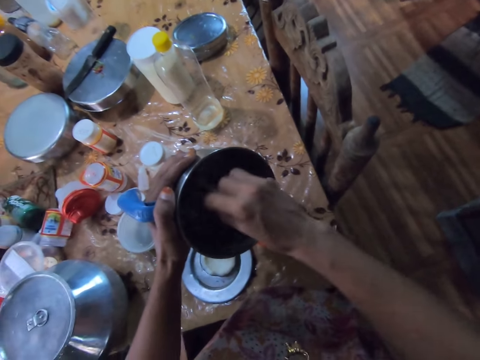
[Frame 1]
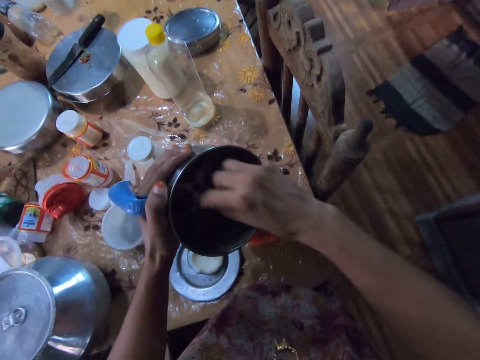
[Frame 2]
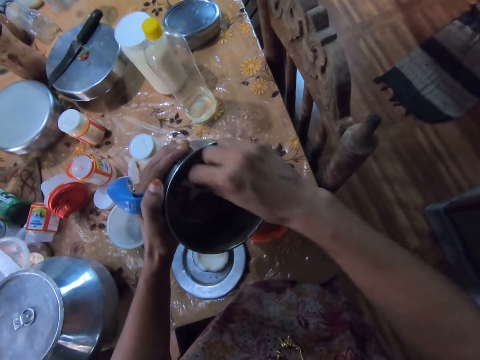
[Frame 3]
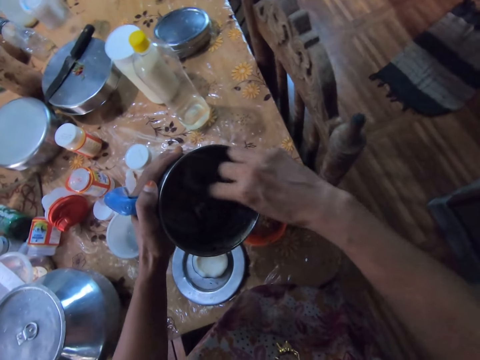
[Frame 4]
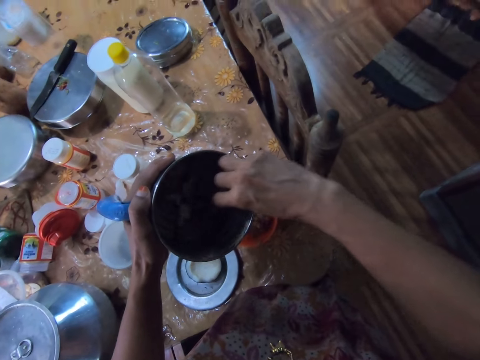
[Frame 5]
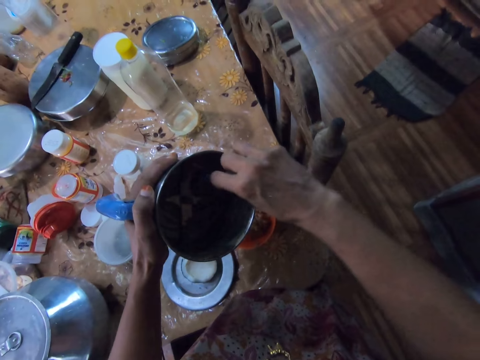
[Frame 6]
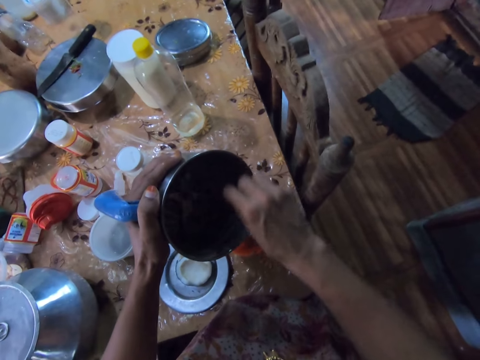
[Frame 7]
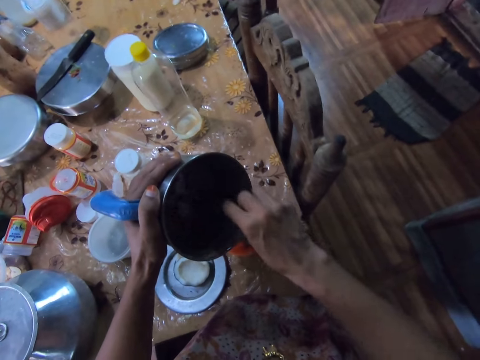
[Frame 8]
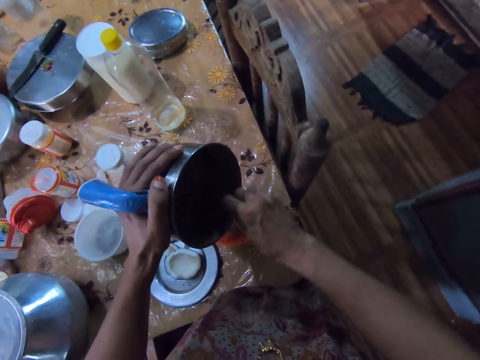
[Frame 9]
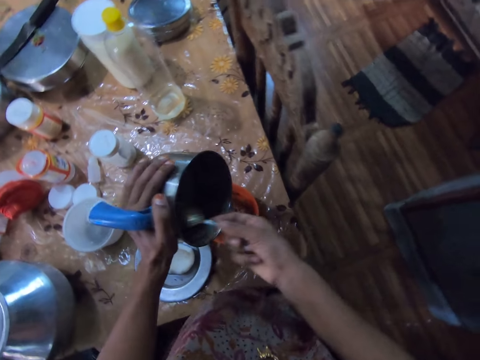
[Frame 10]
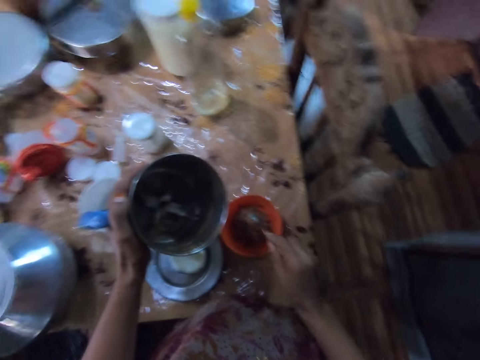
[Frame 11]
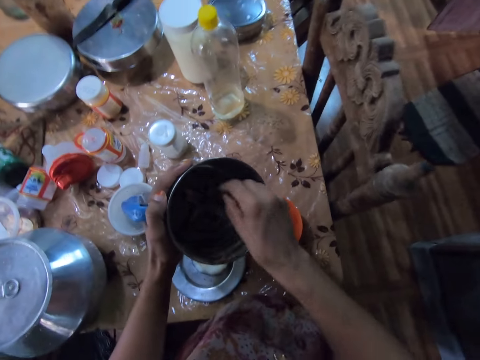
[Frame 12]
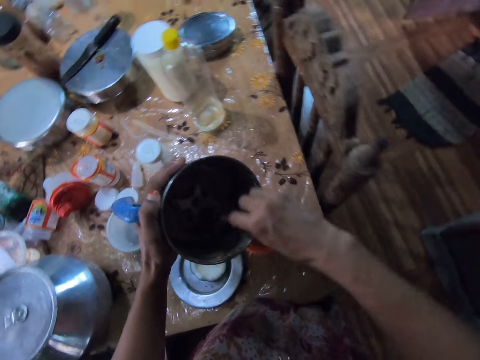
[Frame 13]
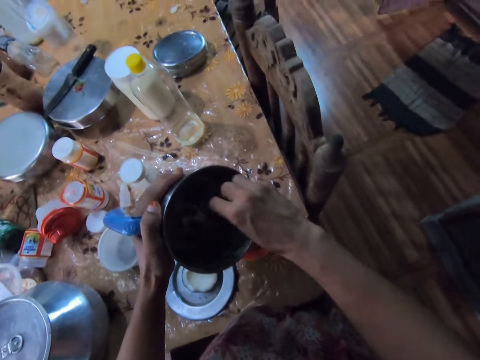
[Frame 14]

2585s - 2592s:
The camera wearer interacts with the man.

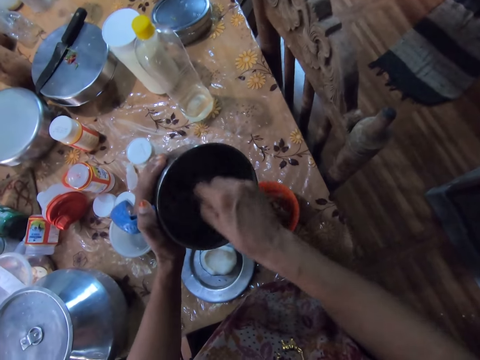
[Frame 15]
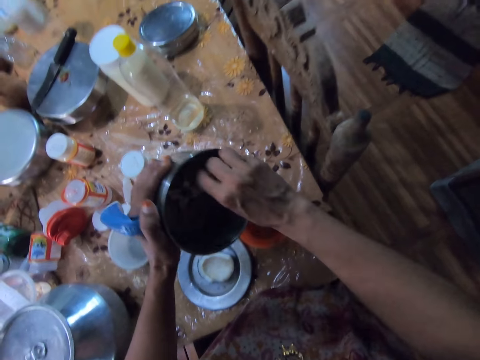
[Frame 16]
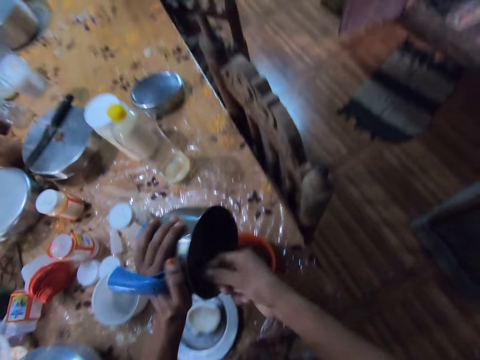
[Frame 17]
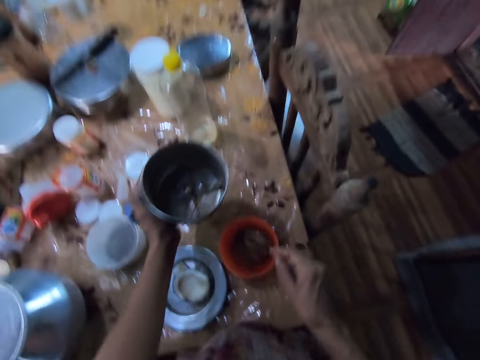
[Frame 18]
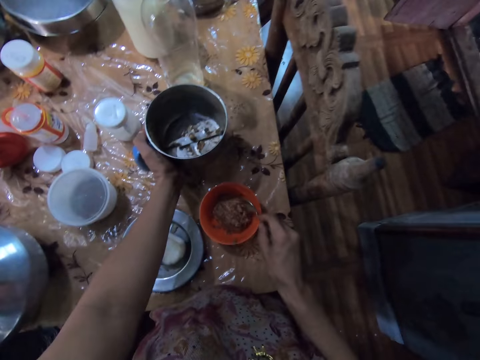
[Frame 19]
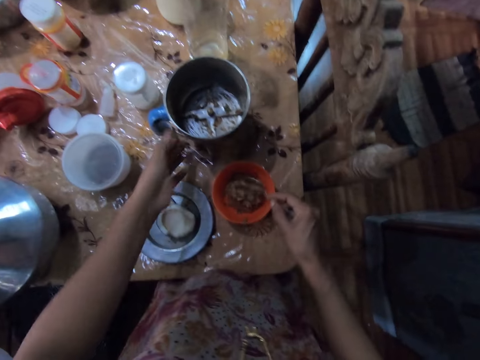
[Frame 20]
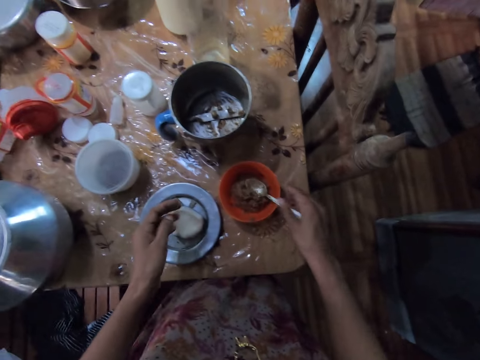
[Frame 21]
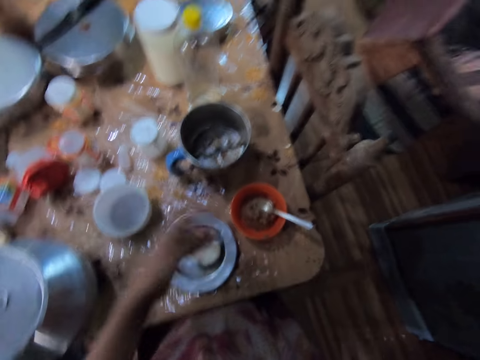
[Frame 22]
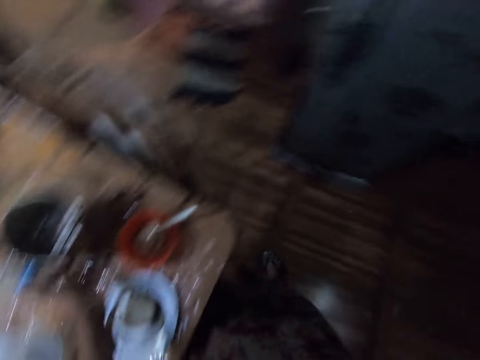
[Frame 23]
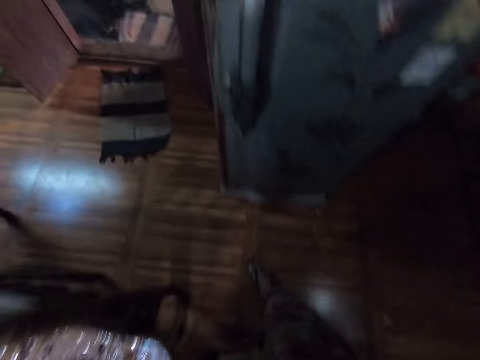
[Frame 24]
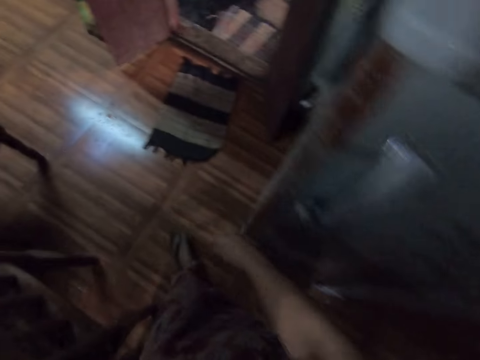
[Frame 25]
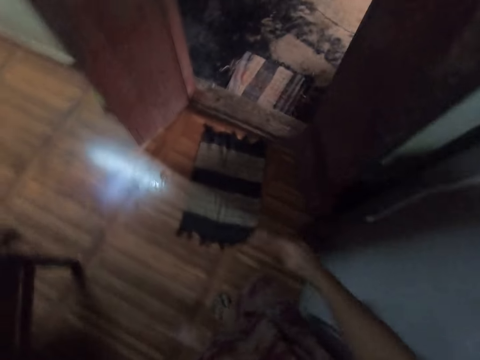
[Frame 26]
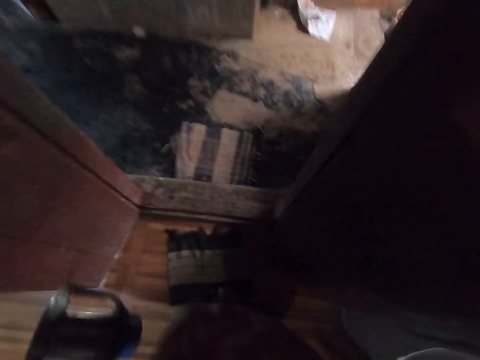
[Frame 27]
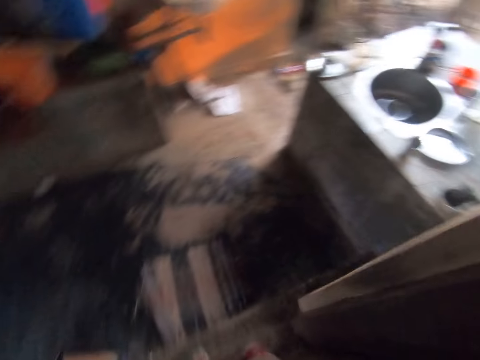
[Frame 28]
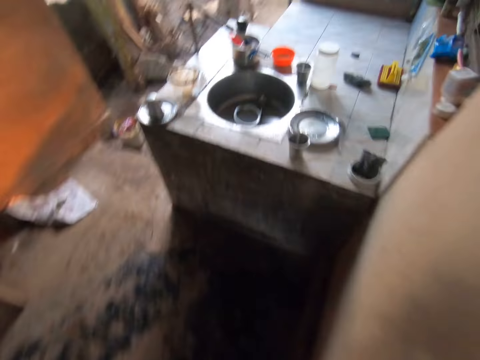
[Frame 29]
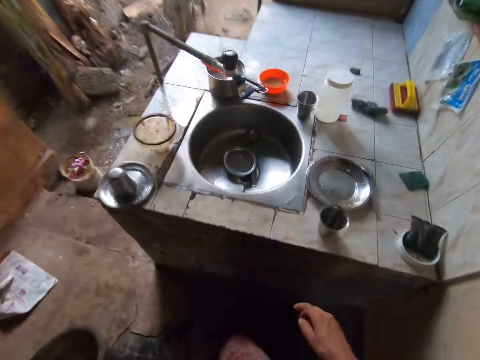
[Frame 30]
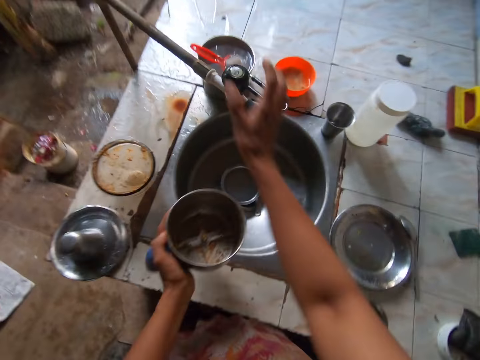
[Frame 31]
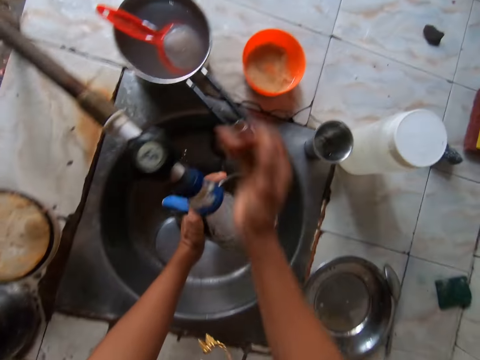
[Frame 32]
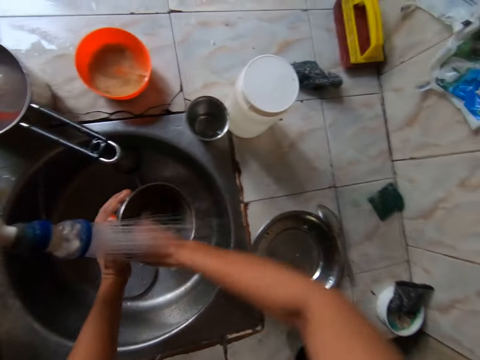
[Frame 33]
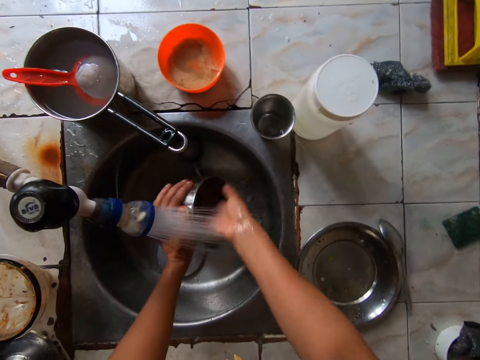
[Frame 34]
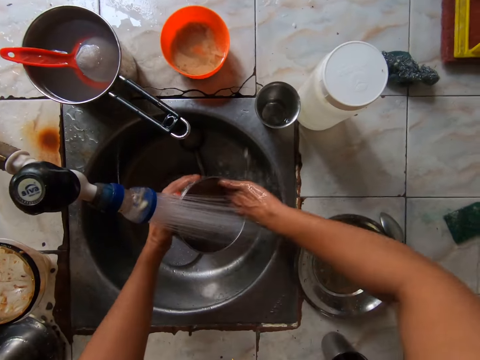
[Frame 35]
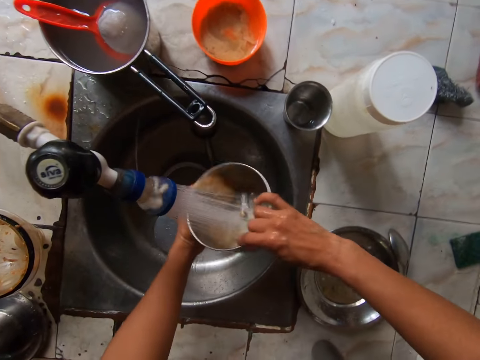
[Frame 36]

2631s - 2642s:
The camera wearer drops the mixer grinder in her left hand on the dining table. She drops the spoon in her right hand in the plate. She takes the mixer grinder from the dining table with her left hand. She walks towards the sink. She turns on the sink tap with her right hand. She rinses the mixer grinder in her hand under the running tap with both hands.

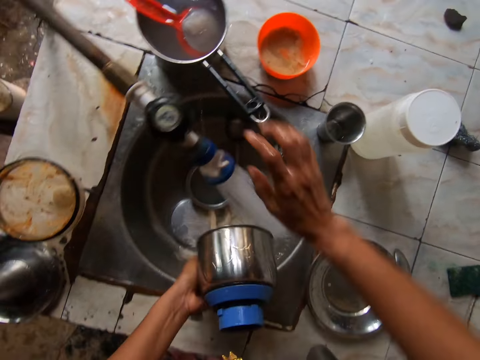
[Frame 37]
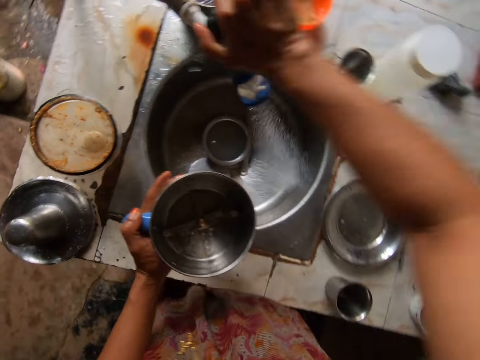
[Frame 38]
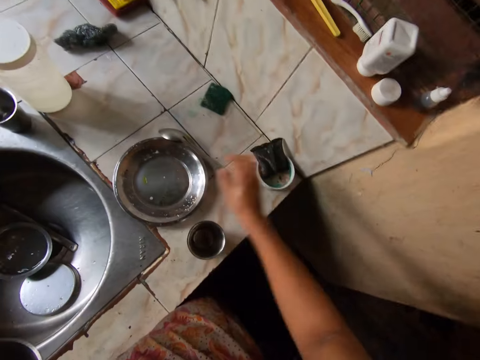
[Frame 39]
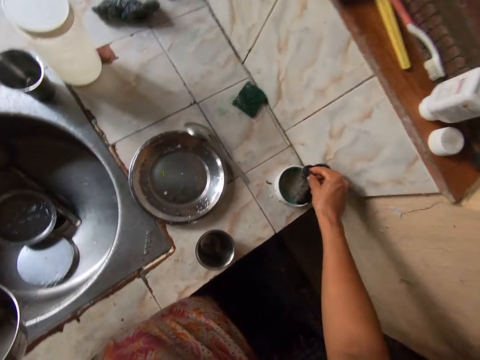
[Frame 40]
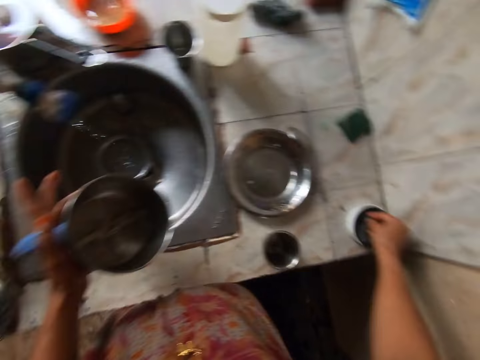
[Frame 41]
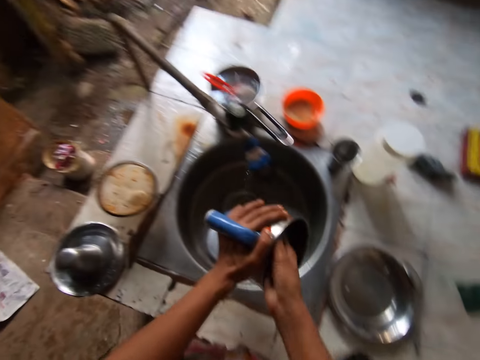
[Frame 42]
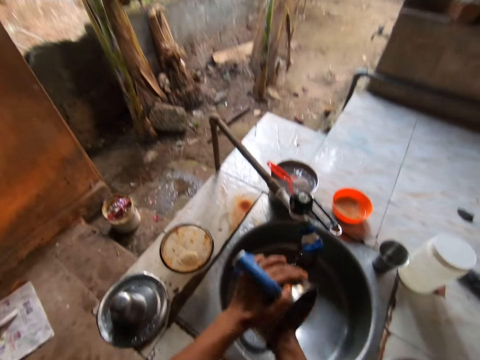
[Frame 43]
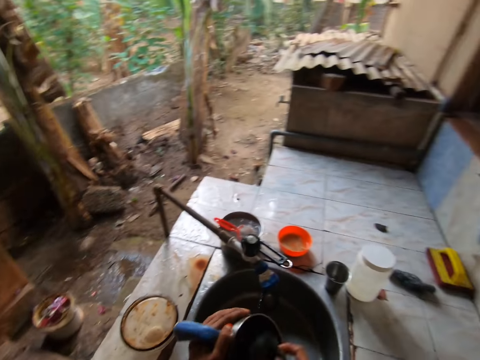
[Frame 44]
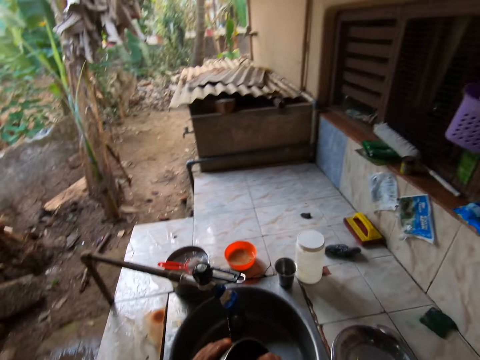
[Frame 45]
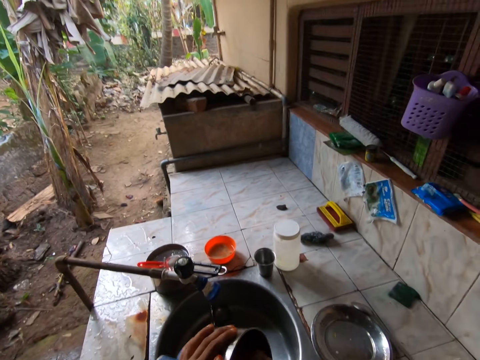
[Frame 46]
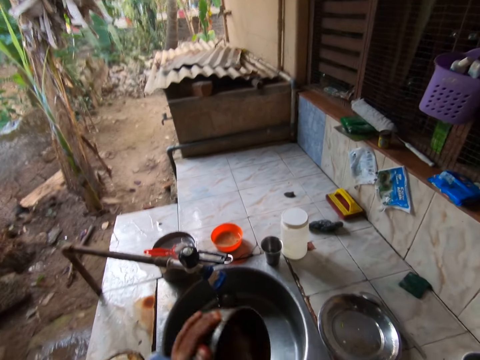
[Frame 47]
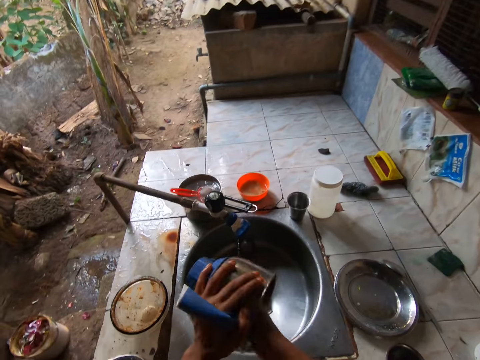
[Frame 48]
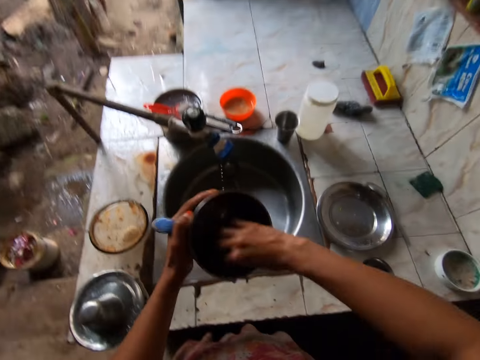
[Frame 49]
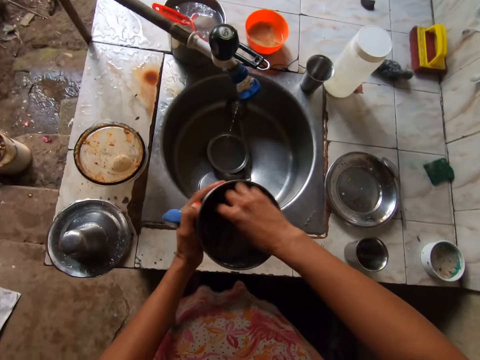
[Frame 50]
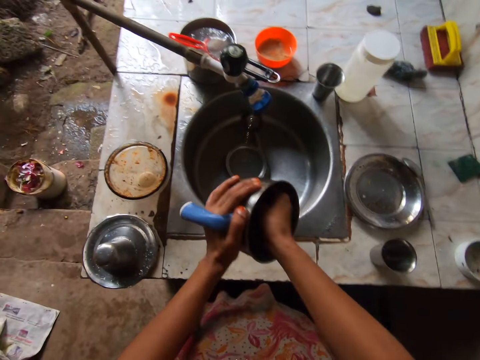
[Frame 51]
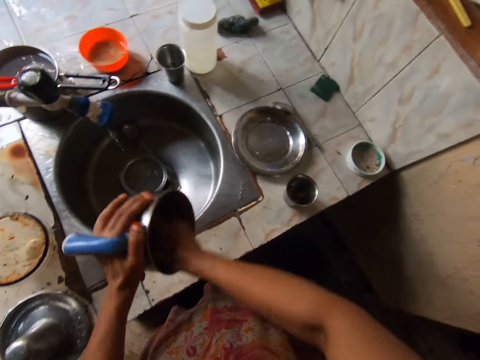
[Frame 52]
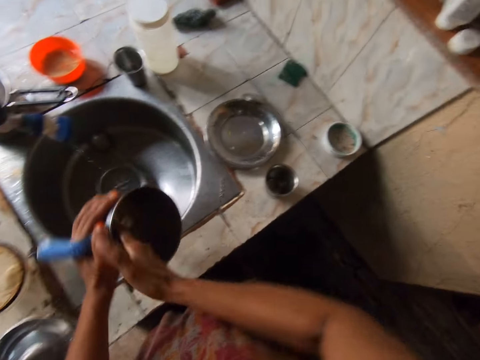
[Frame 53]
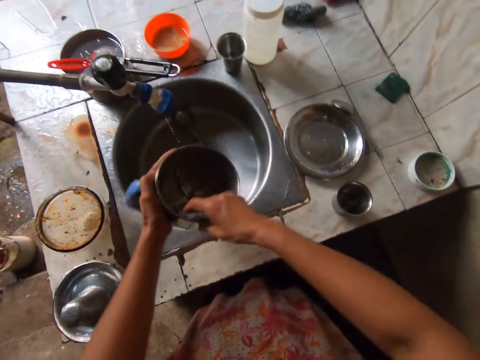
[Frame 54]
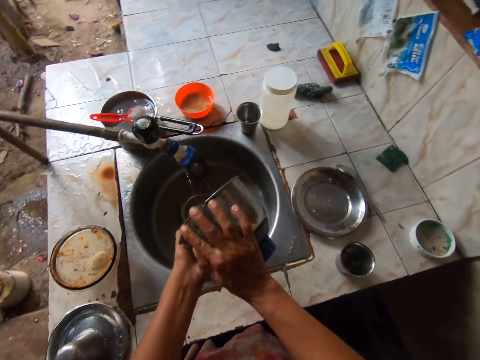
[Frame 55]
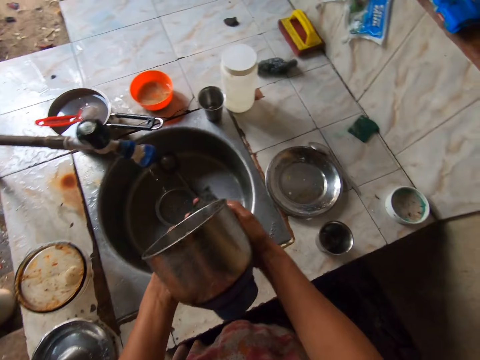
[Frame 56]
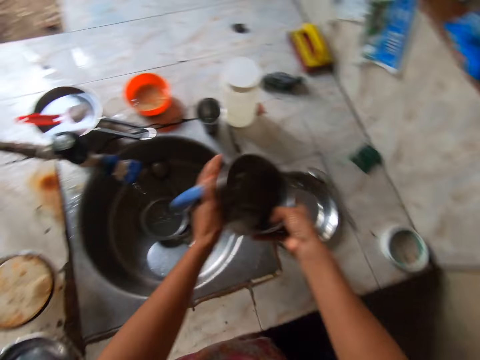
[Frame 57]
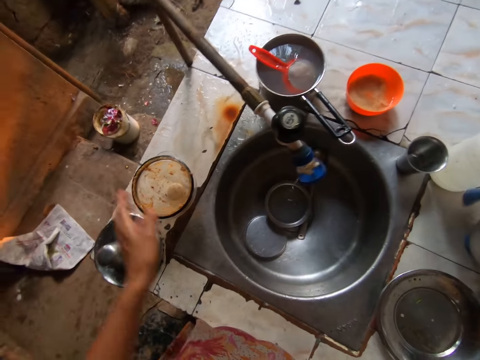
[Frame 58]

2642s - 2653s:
The camera wearer turns off the tap with her right hand. She takes the sponge. She touches the soap dish with the sponge in her right hand. She washes the mixer grinder with the sponge in her right hand.
